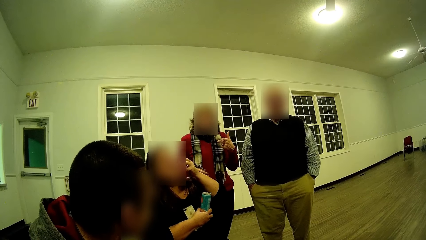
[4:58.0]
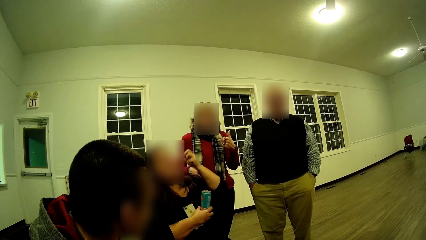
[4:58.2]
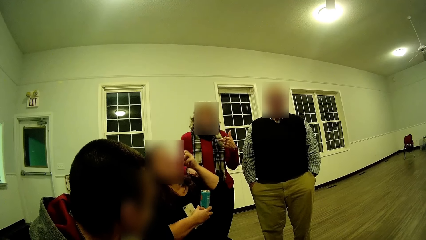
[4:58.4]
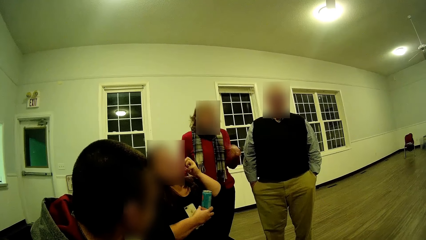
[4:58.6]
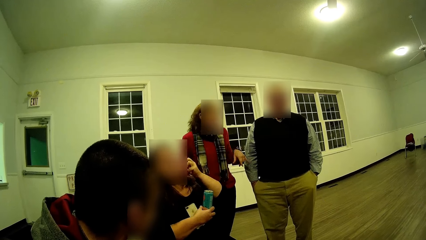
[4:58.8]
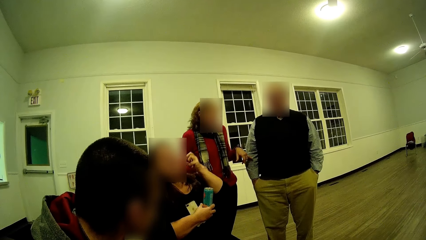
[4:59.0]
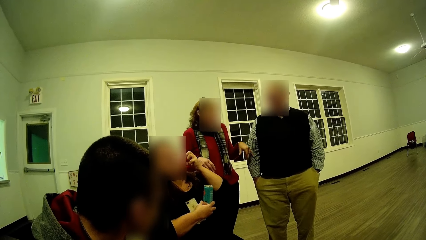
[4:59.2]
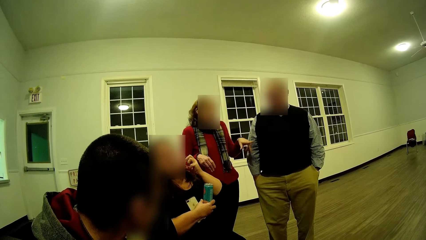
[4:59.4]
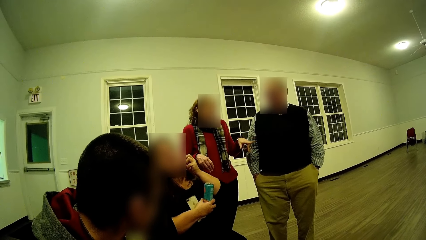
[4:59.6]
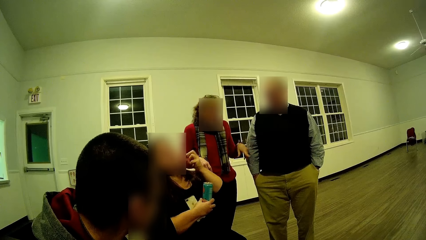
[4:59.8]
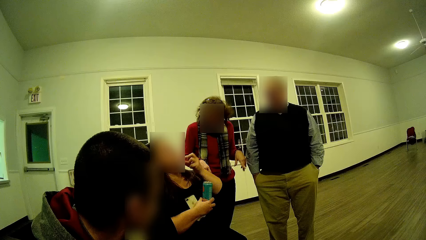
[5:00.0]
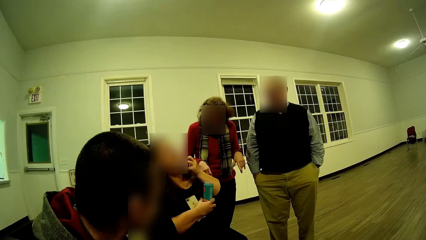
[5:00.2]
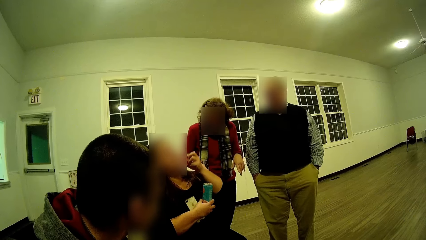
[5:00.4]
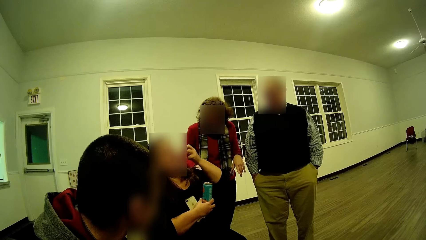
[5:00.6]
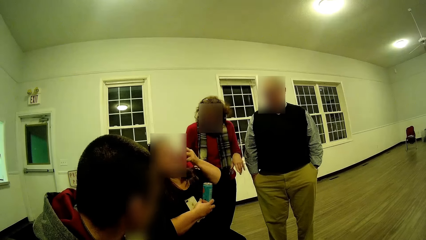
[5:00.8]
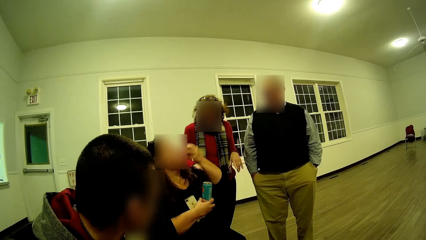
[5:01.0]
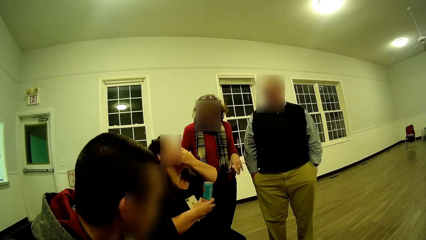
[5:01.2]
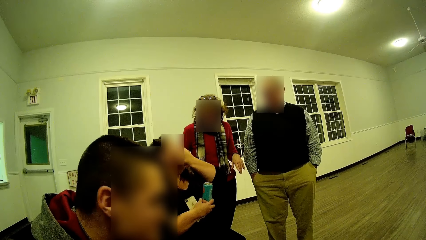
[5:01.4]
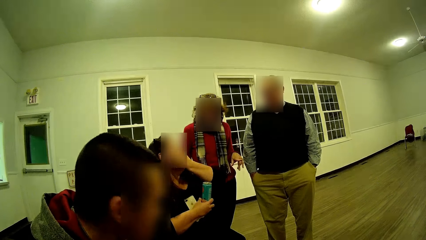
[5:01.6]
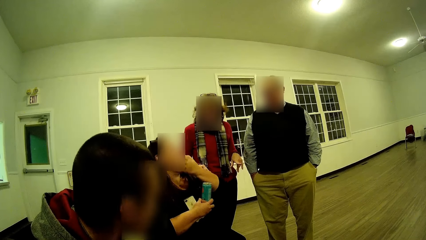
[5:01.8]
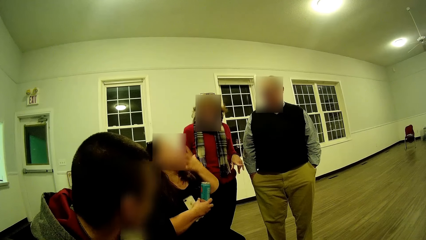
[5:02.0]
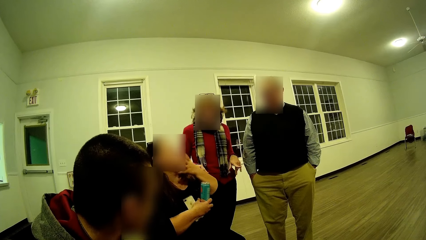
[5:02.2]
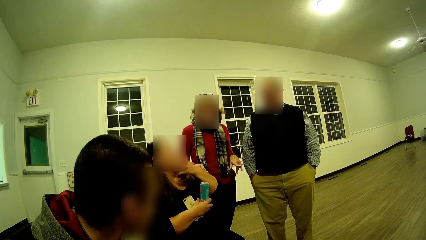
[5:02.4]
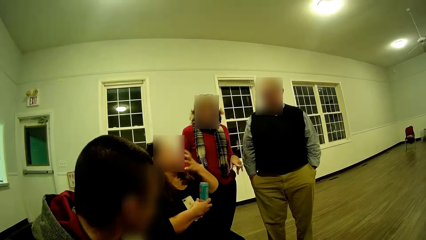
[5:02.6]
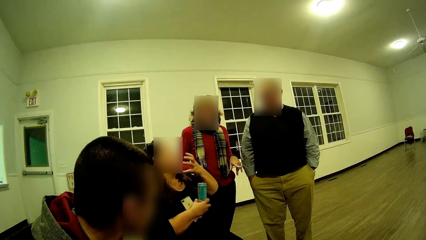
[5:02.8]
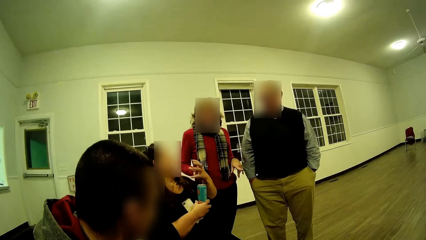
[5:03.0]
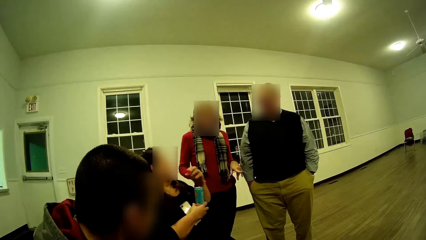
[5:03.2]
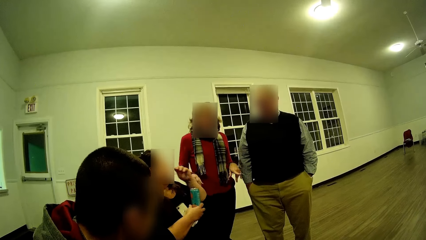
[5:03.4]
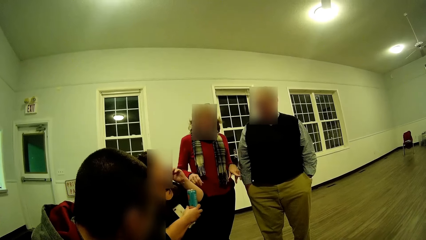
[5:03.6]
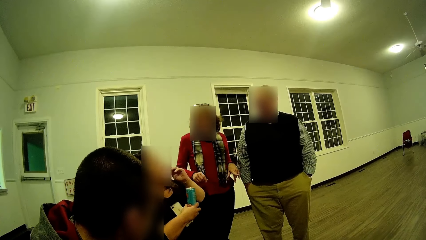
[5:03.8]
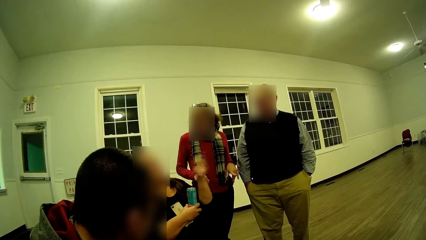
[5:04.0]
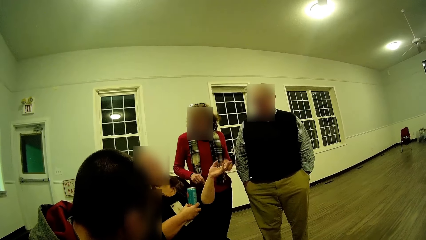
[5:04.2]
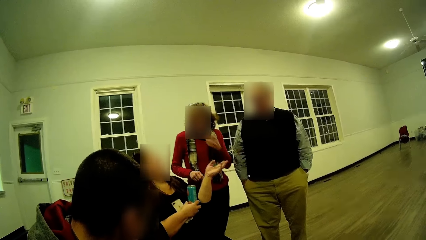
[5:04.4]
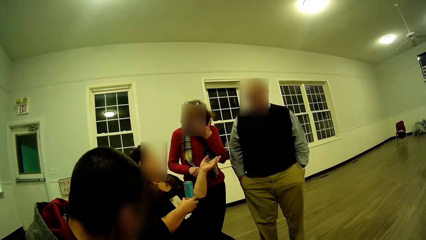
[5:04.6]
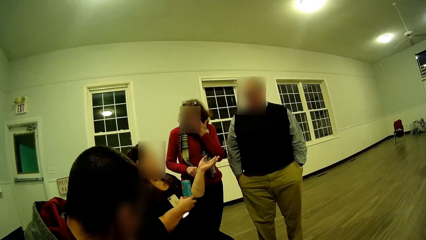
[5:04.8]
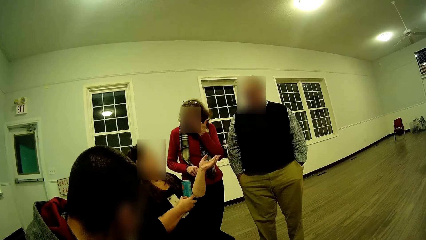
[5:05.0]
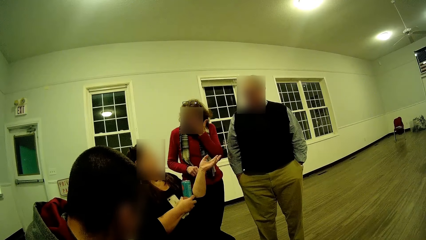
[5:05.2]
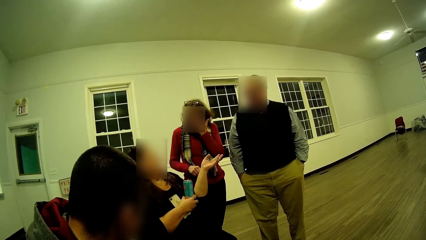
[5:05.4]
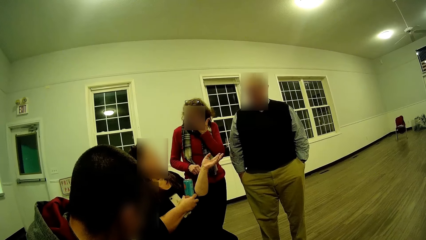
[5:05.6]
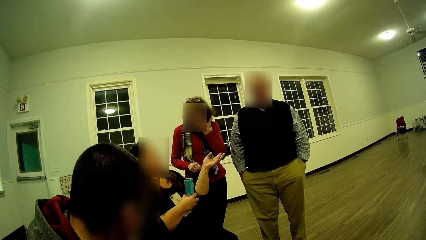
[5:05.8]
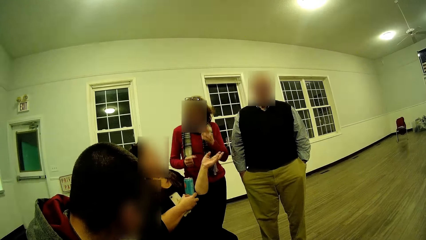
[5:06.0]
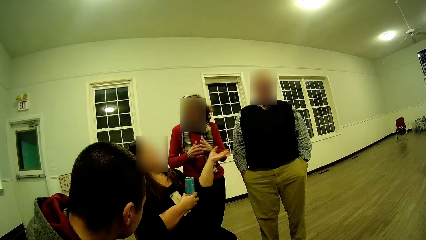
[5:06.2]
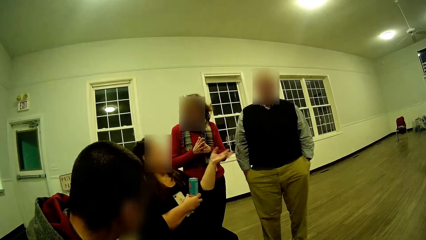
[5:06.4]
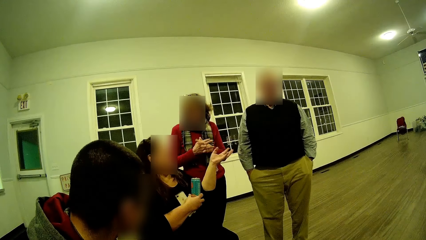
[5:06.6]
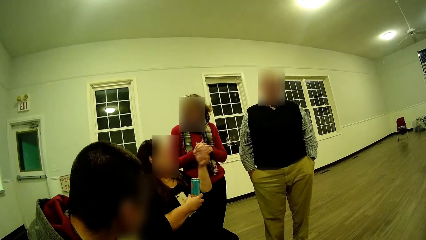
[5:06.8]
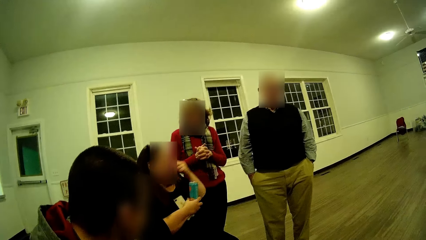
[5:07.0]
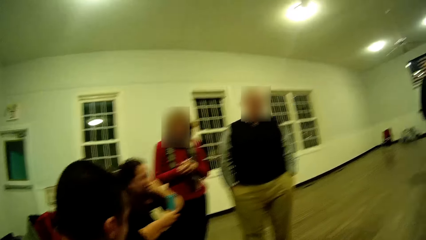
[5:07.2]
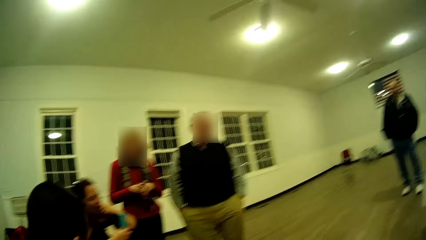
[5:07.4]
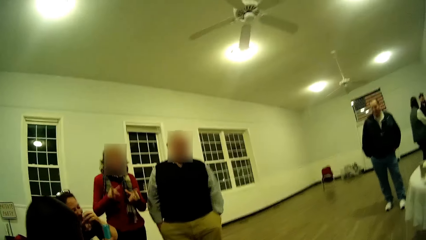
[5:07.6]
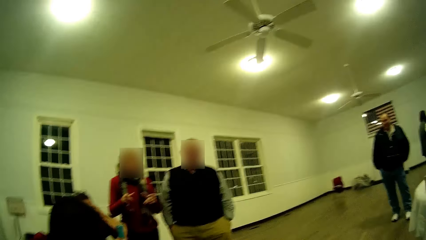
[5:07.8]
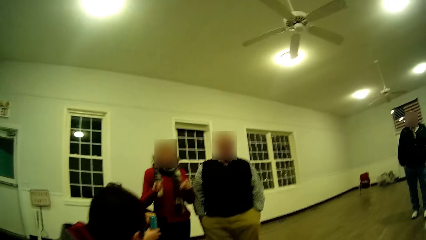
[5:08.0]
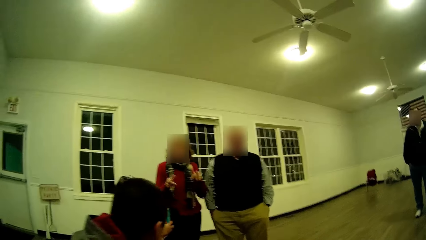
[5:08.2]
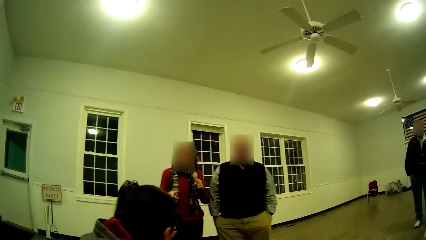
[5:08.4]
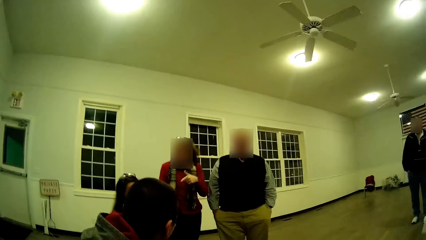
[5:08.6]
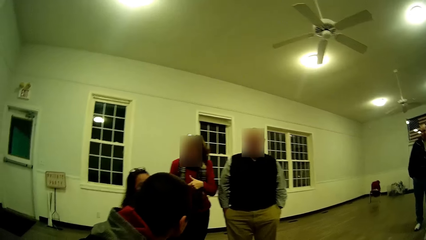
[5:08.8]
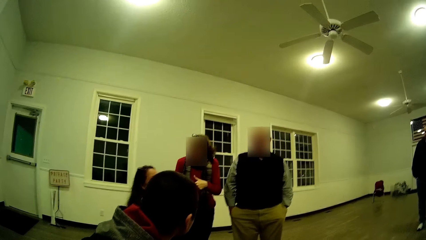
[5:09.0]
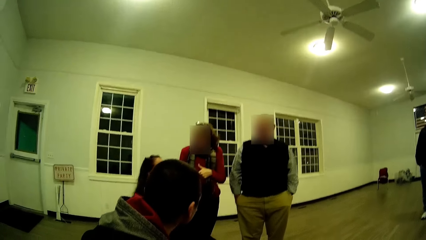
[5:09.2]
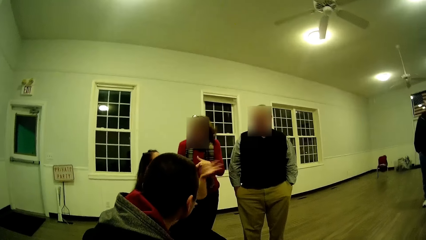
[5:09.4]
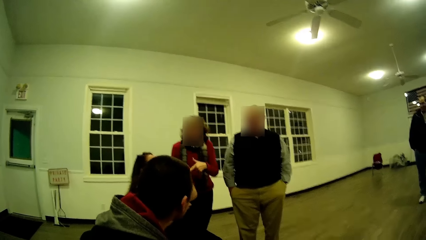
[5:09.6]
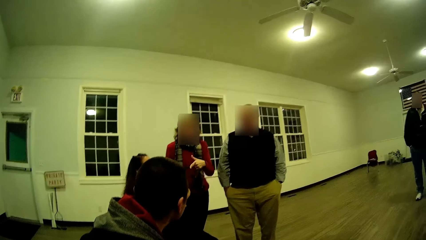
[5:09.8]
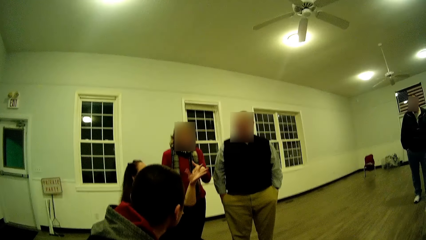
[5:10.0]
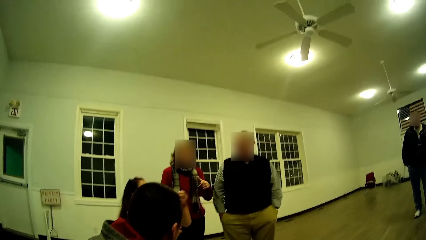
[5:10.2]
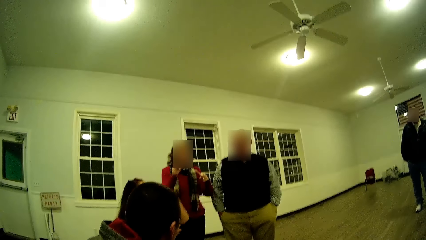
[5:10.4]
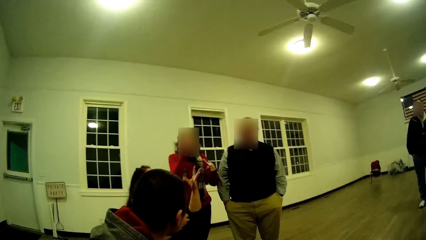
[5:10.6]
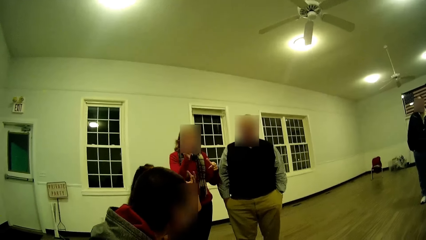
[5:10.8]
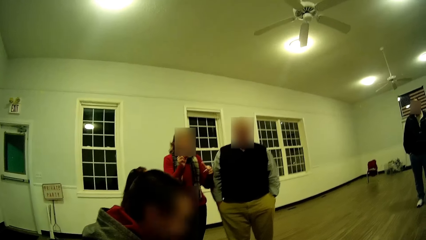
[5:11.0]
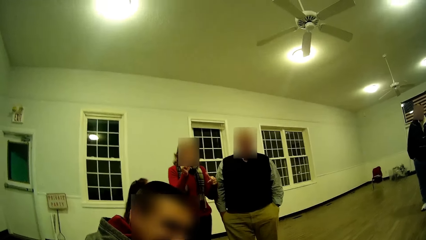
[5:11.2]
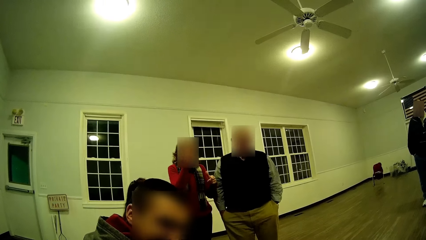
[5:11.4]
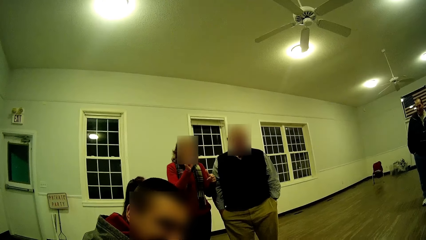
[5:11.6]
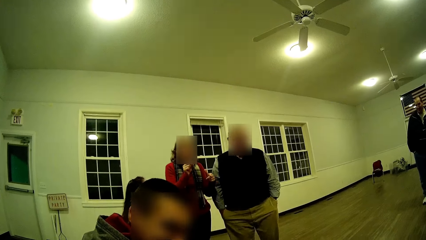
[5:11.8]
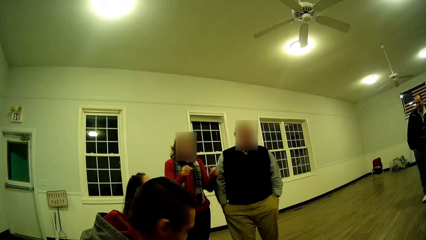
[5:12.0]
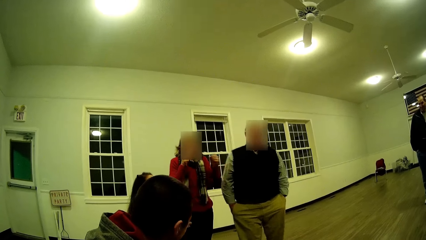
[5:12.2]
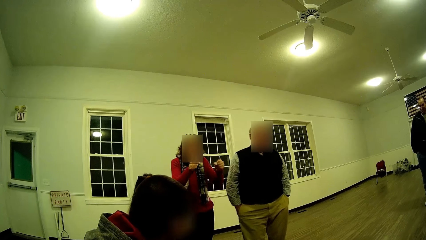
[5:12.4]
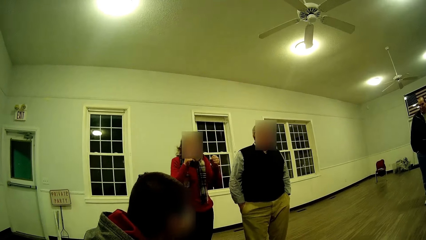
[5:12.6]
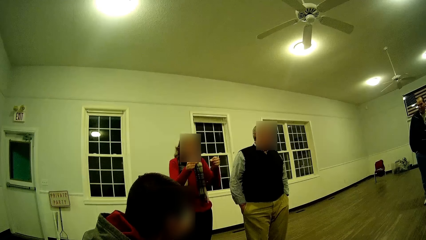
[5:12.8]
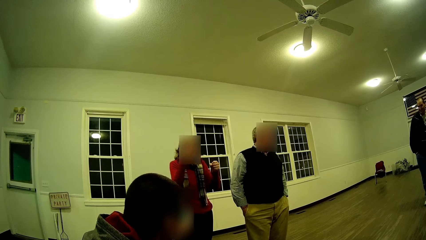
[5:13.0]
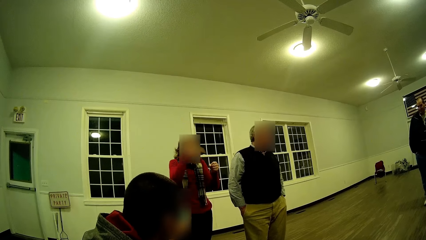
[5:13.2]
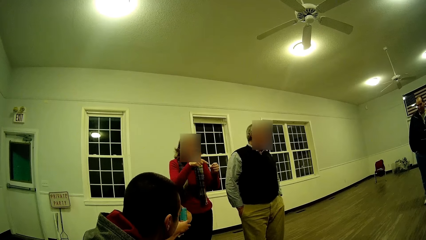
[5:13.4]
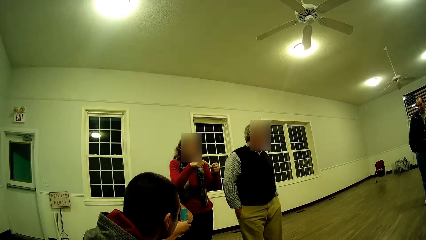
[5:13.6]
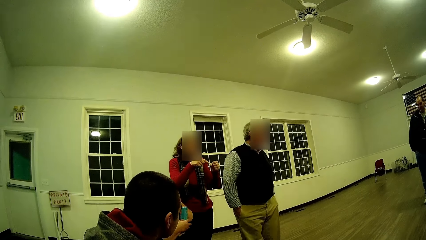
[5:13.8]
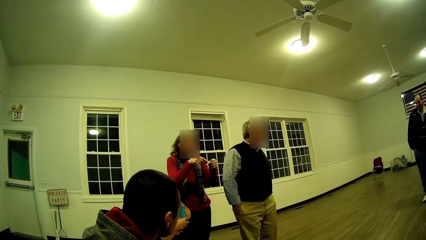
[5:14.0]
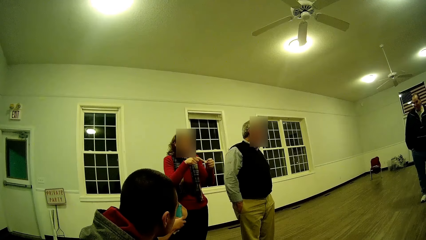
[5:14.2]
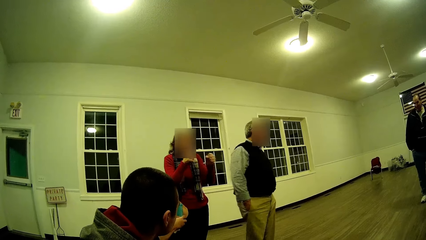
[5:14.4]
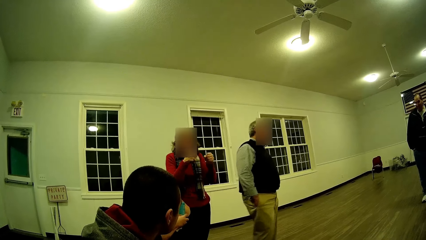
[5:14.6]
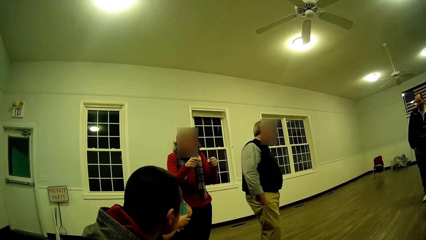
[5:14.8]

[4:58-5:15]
A woman converses. Another woman moves her hand around and talks. The first woman moves her hands around. The other woman moves her hands around her face. The other woman converses. A man shakes his head. The other woman talks. The other woman moves her hands around. The other woman stretches her hand. The other woman moves her hands around. The first woman talks. The other woman moves her hands around. The other woman talks. The man looks around. The man turns around. The first woman moves her hands around. The first woman talks. The other woman moves her hand.
